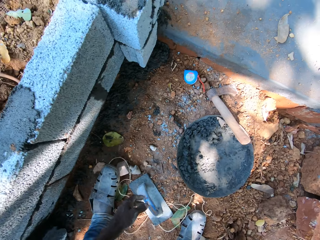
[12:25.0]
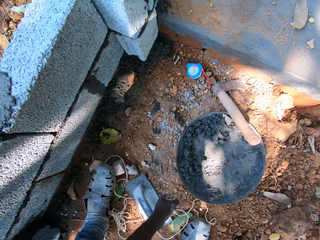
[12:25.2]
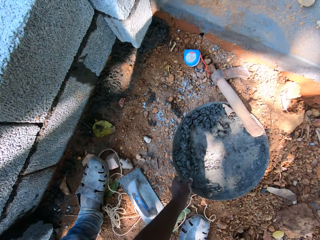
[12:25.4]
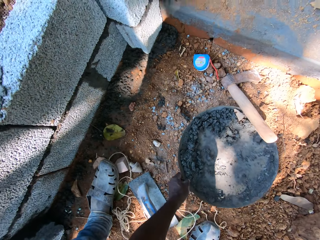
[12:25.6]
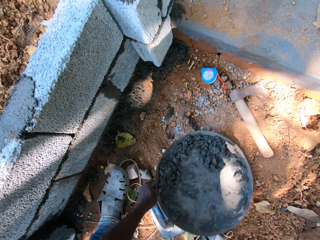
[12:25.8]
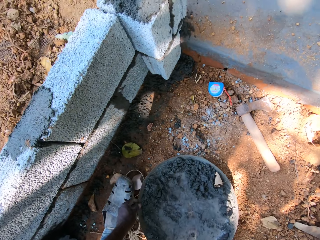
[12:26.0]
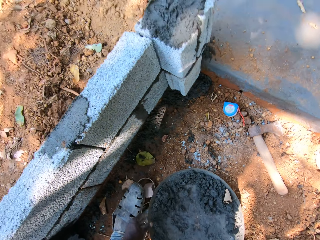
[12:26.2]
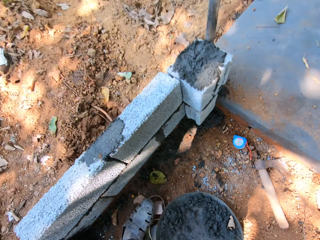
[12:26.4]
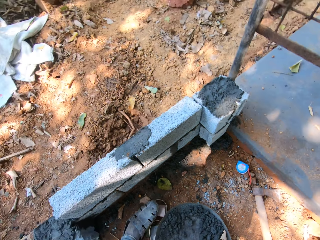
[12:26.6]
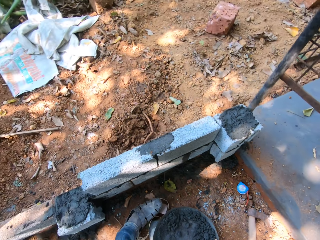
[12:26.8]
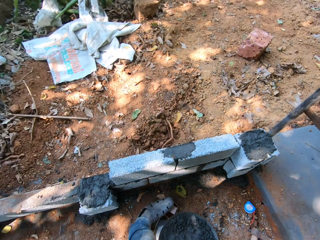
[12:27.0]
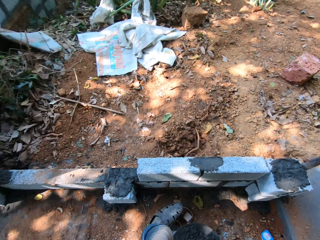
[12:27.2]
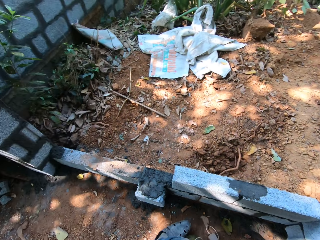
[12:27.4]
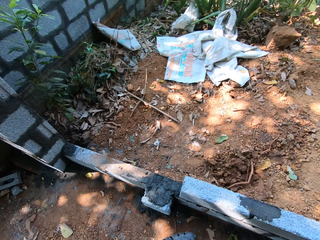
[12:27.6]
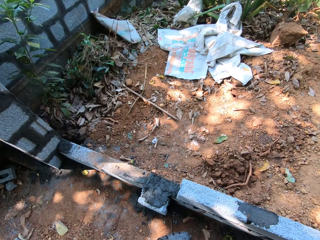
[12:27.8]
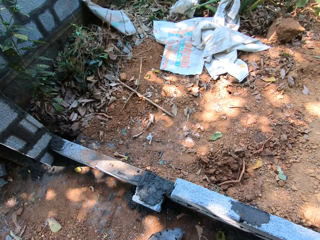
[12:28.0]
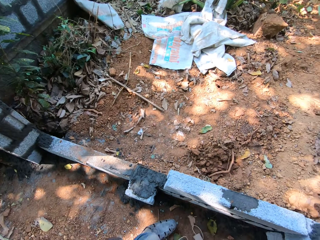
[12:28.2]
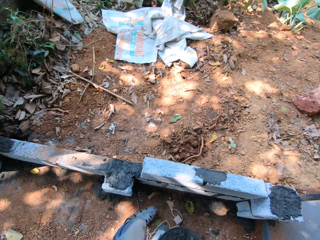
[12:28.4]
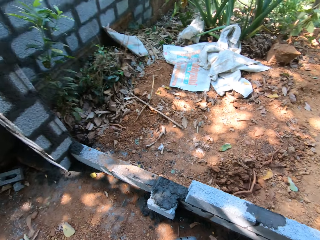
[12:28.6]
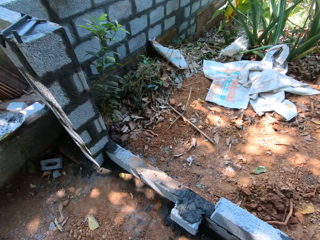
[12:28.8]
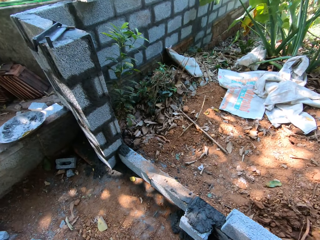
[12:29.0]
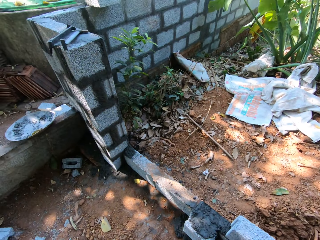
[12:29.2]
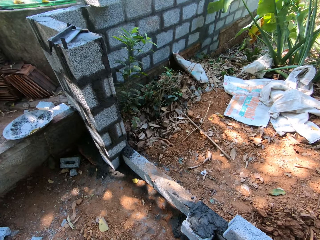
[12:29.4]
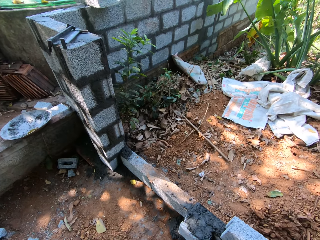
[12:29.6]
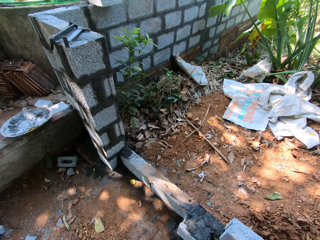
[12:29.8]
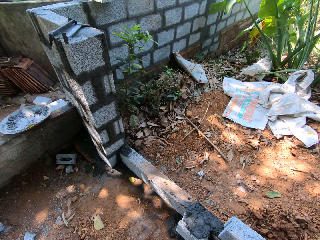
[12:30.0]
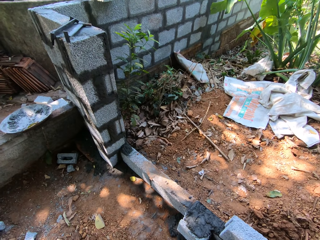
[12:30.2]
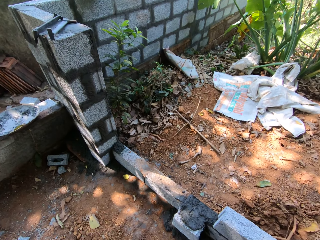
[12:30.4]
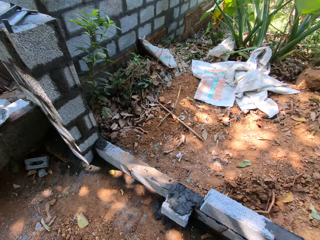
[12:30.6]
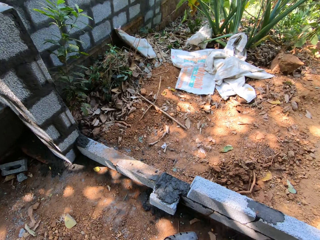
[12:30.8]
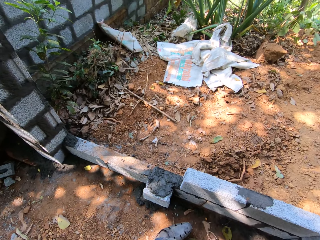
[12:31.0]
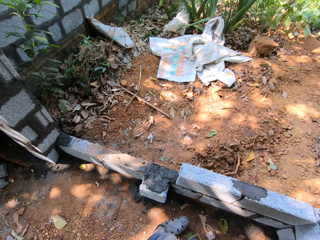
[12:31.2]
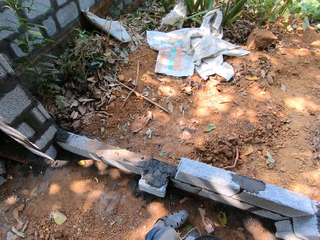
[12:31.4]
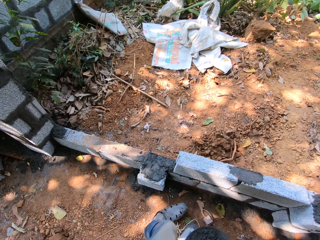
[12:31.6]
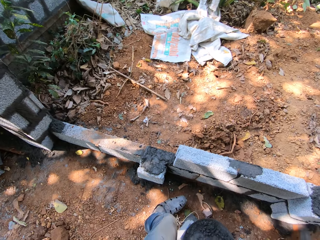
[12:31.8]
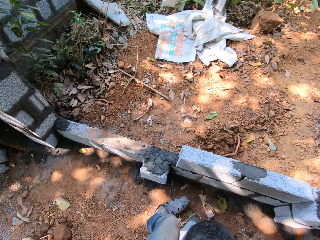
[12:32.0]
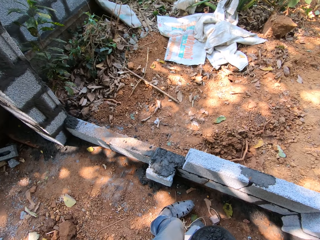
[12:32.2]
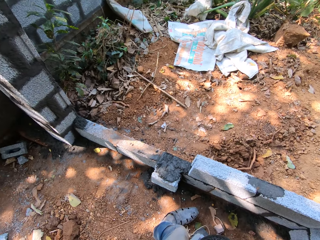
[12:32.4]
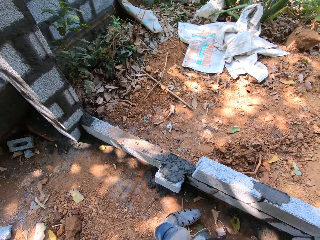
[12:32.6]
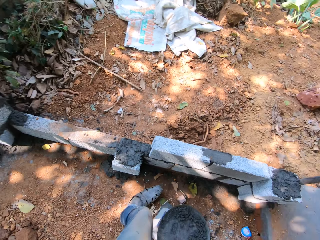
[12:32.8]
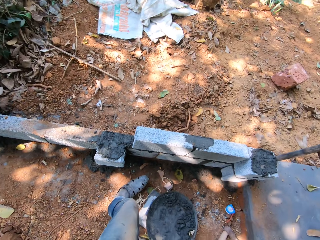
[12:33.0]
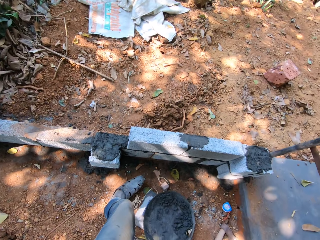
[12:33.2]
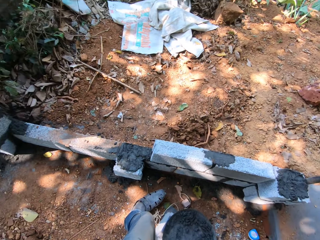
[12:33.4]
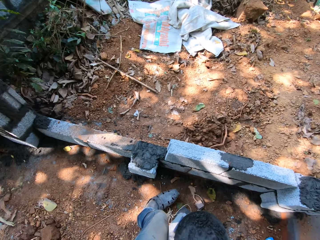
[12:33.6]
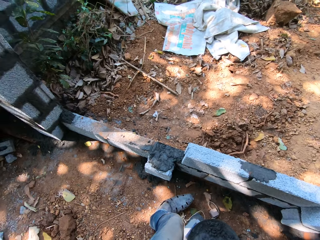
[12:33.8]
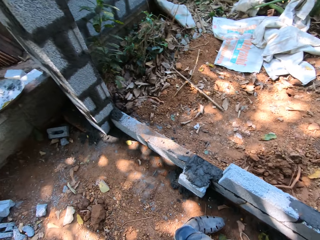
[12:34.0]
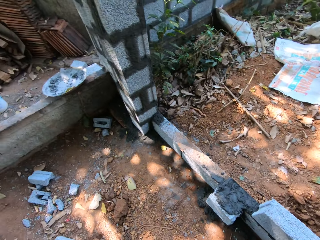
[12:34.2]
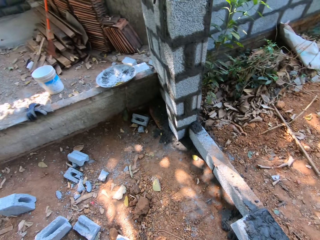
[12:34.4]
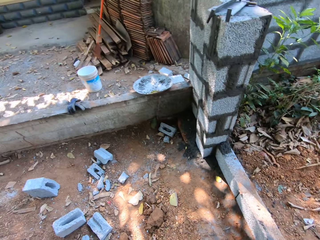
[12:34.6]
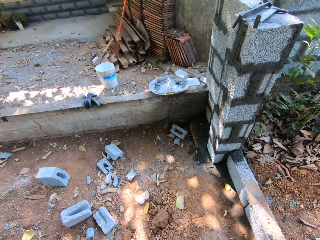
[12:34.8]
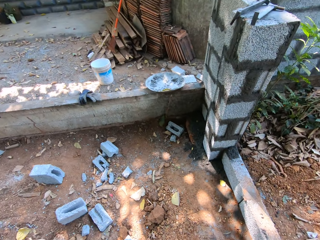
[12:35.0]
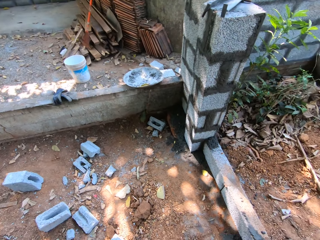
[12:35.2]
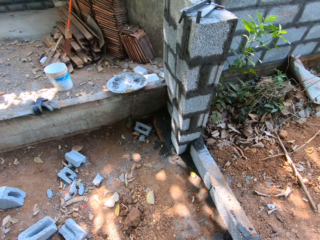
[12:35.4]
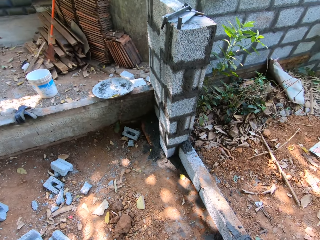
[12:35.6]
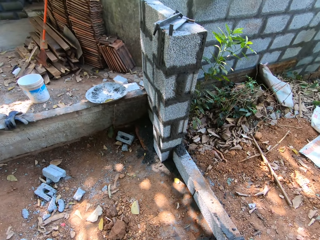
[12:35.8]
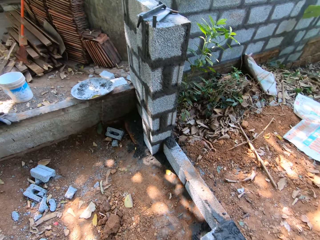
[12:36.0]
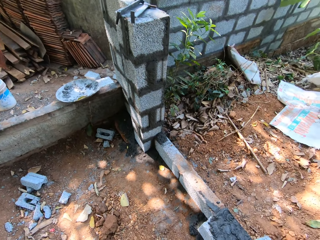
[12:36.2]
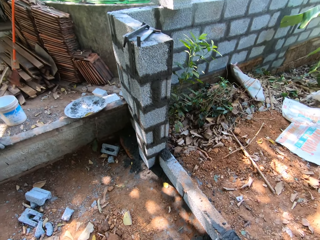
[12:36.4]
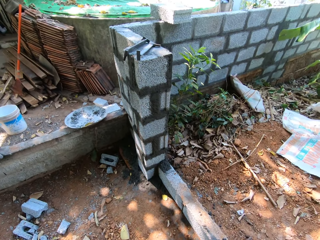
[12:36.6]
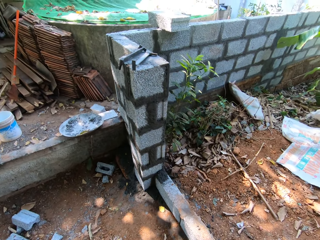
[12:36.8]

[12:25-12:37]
The camera wearer moves the pan on the floor with his left hand. He looks around. He talks to the man.

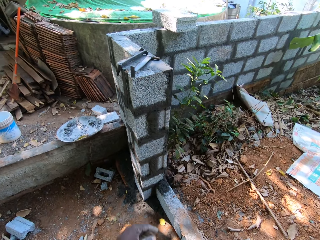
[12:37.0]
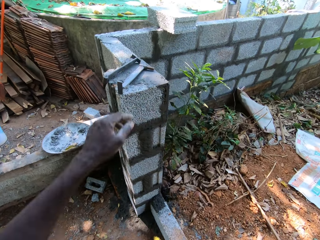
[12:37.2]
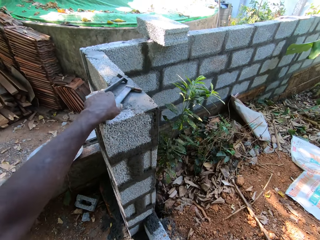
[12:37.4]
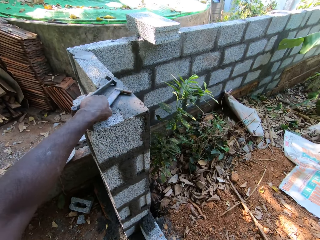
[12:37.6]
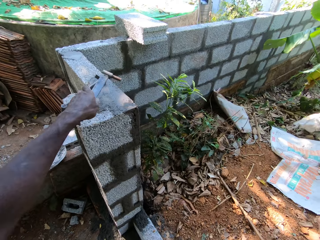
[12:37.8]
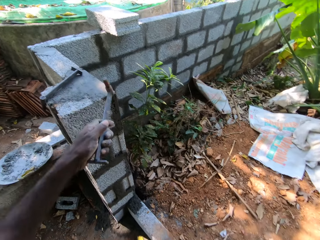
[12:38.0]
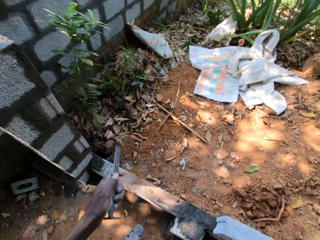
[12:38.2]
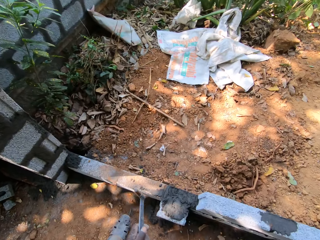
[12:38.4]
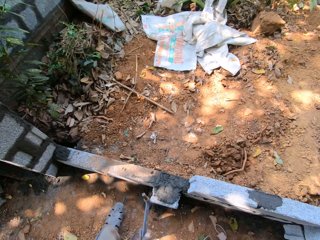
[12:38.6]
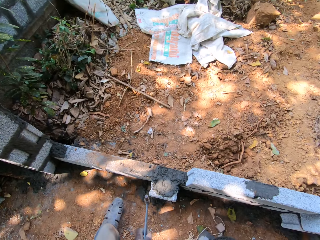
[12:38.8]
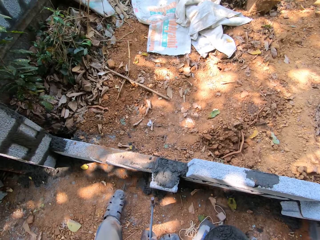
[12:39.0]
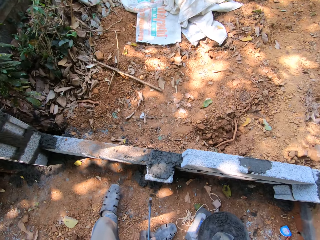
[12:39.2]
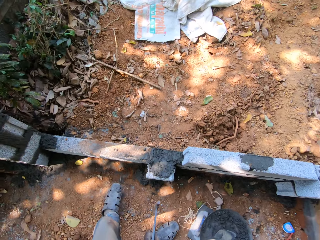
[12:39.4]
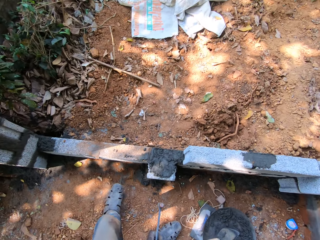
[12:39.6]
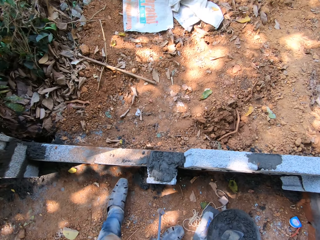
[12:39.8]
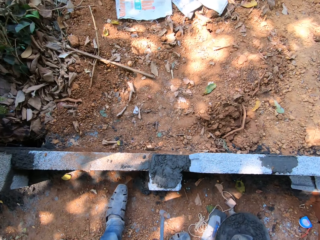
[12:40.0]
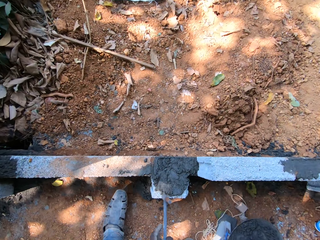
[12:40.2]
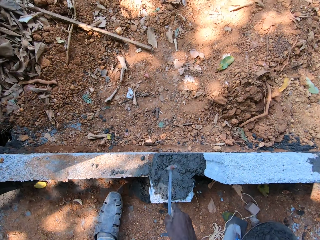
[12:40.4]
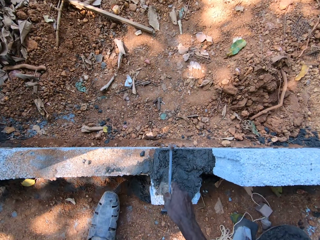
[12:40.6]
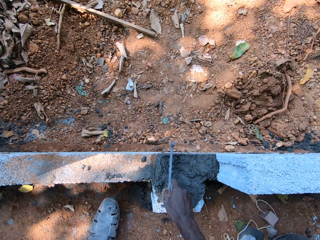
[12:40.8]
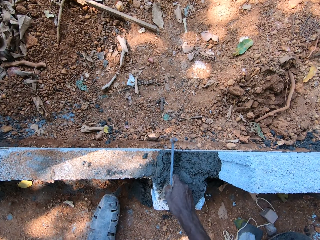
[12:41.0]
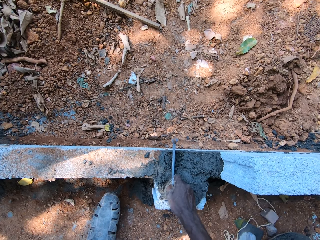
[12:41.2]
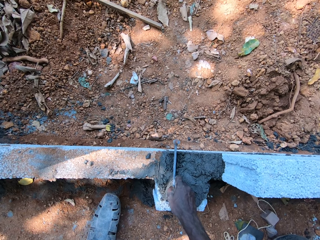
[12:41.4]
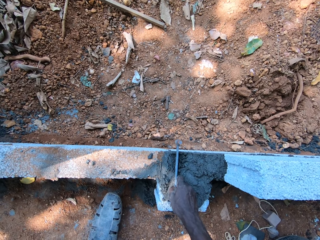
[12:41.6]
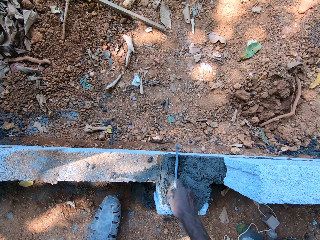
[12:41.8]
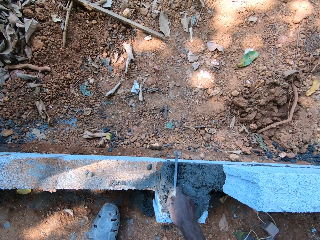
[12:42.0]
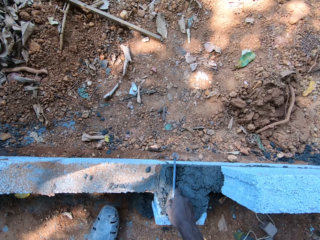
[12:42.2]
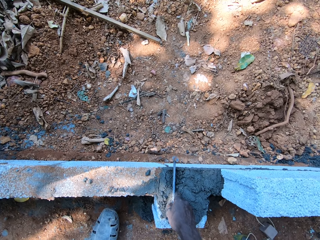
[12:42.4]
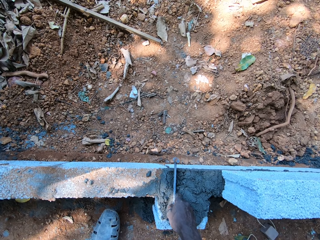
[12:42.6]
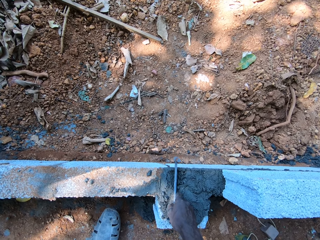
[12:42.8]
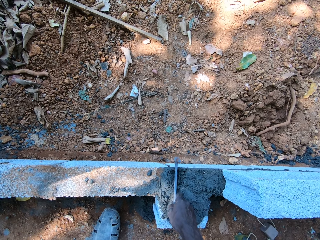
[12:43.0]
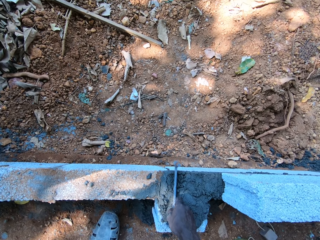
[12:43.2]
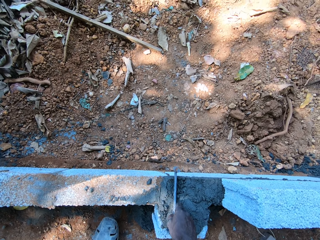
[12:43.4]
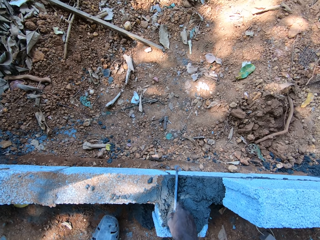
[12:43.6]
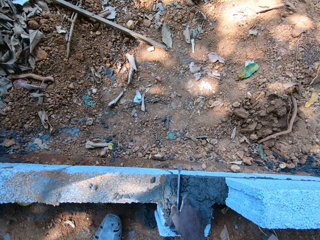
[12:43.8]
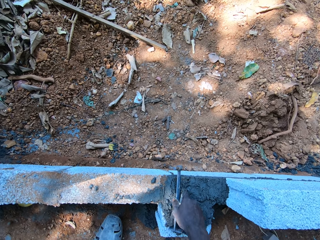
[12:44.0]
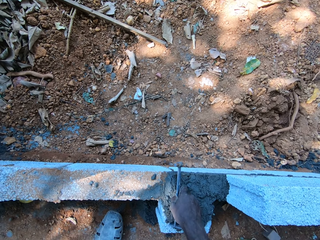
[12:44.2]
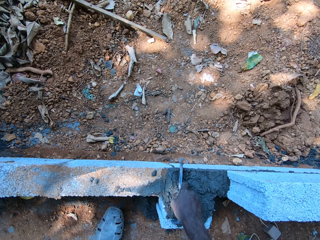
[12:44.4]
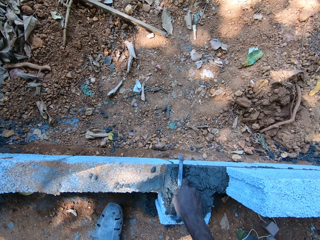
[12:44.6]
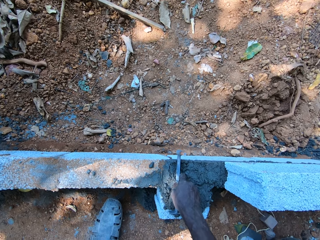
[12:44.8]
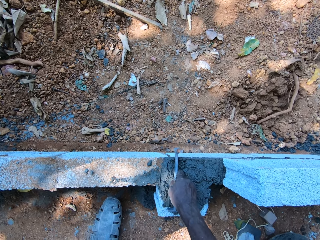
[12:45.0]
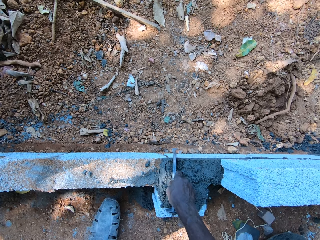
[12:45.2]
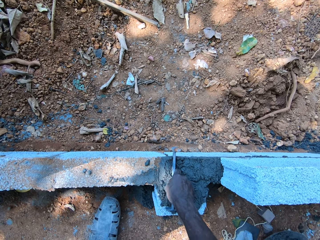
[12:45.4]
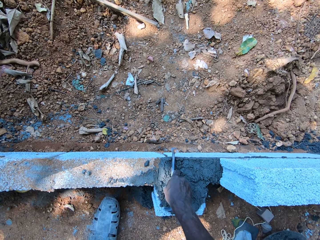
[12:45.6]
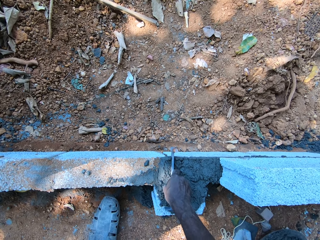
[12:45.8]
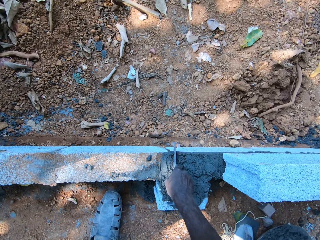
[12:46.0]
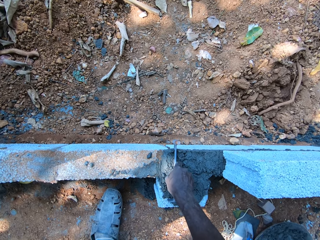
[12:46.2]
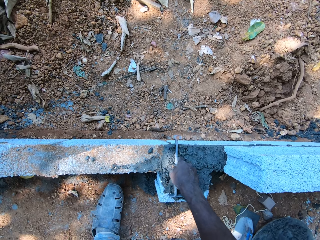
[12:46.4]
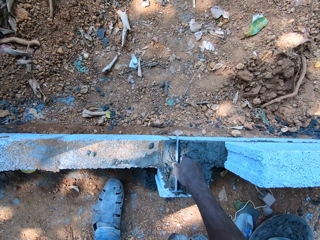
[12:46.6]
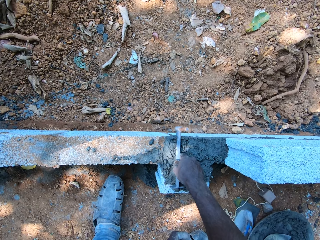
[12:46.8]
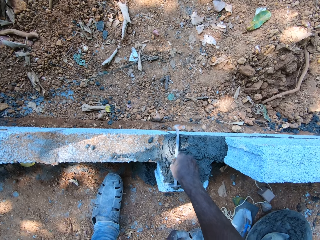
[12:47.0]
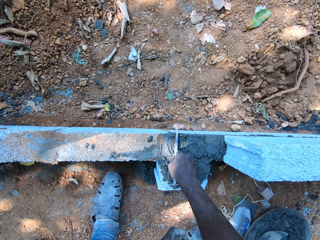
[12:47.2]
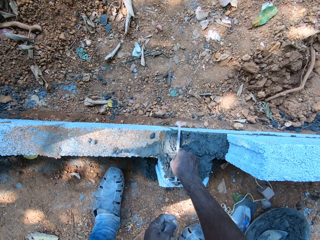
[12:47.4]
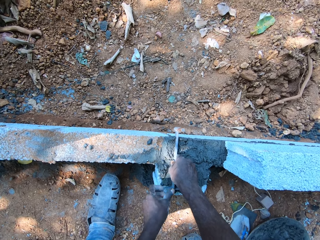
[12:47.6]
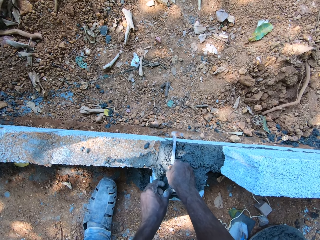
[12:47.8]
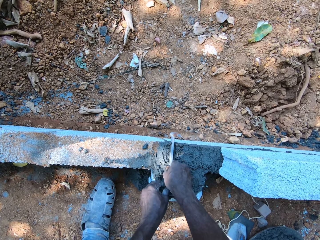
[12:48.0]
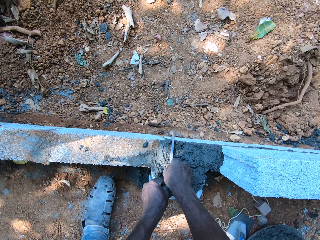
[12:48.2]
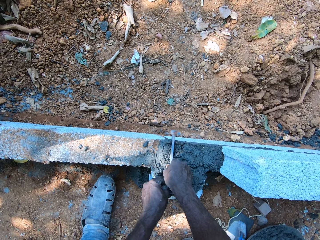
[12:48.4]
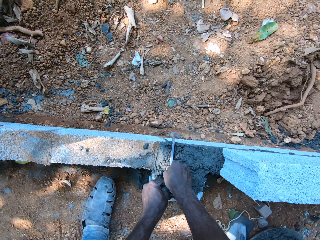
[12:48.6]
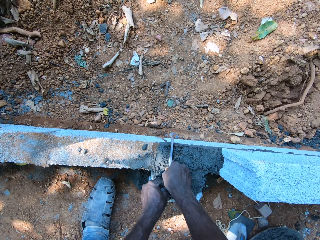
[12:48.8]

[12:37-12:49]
The camera wearer picks a gauge rod or jointer from the fence with his left hand. He passes the gauge rod from his left hand to his right hand. He takes measurement of the concrete block with the gauge rod in both his hands. He cuts the cement with the jointer.
